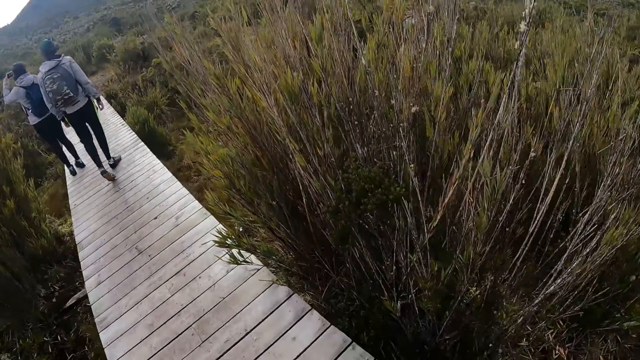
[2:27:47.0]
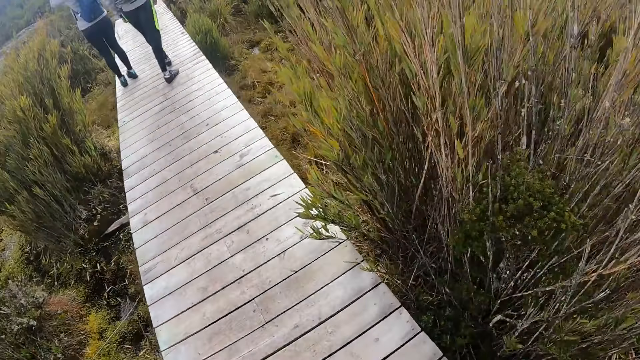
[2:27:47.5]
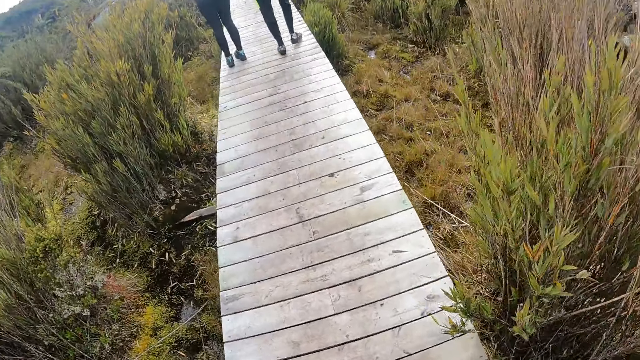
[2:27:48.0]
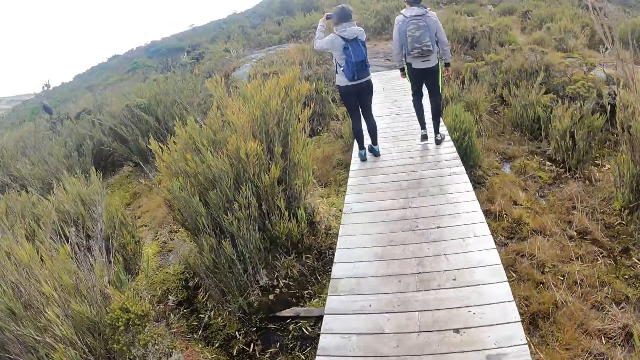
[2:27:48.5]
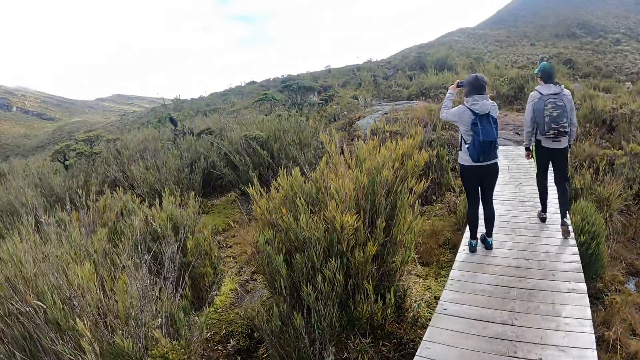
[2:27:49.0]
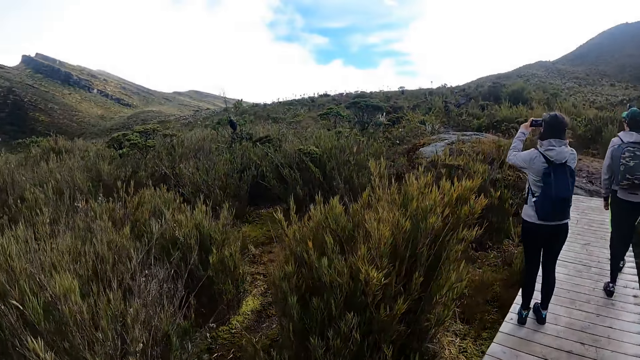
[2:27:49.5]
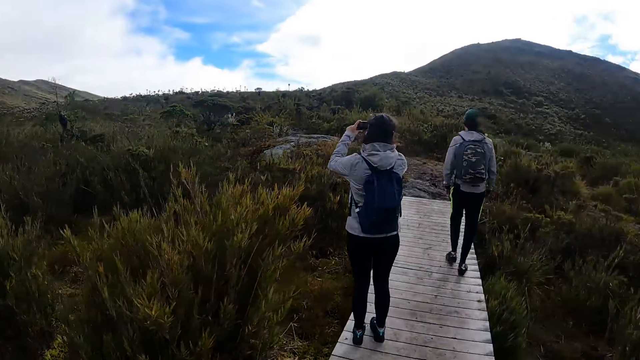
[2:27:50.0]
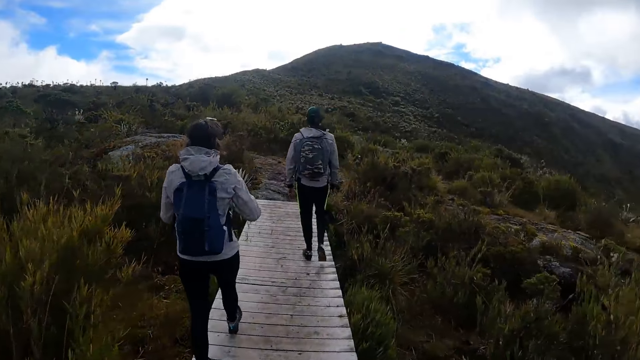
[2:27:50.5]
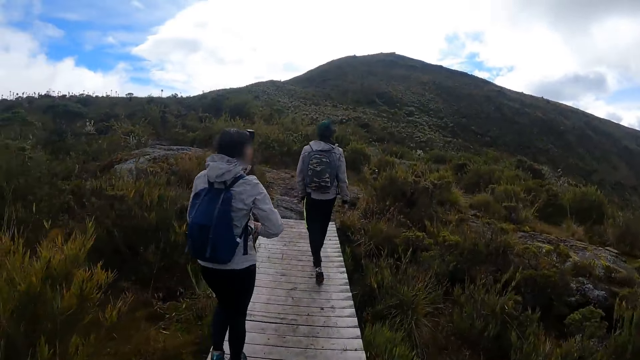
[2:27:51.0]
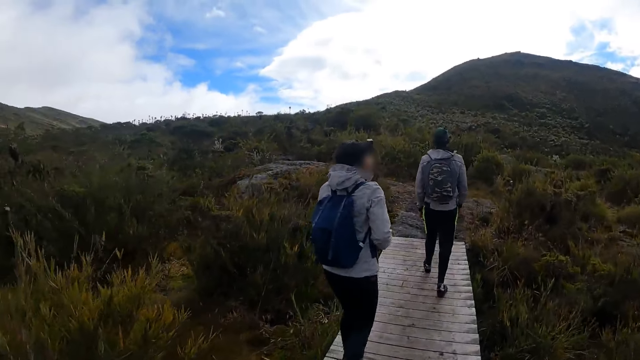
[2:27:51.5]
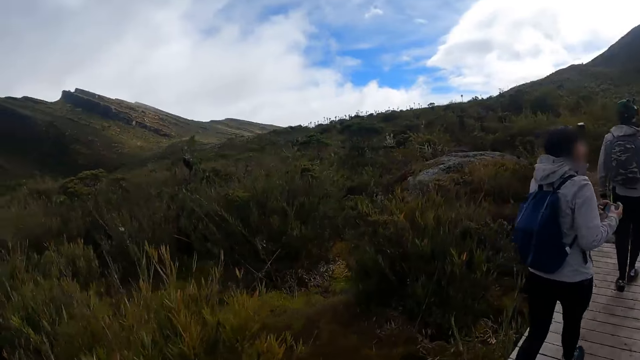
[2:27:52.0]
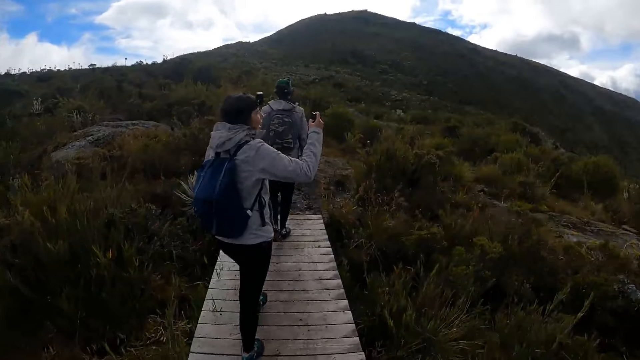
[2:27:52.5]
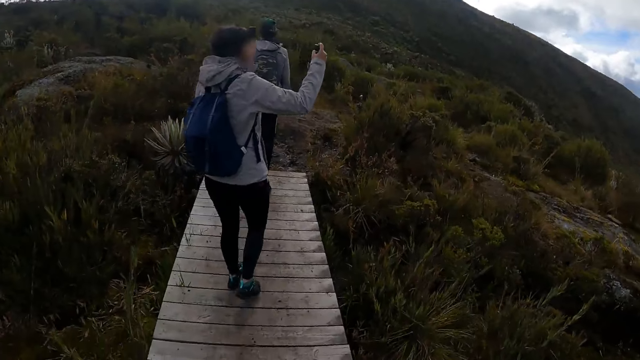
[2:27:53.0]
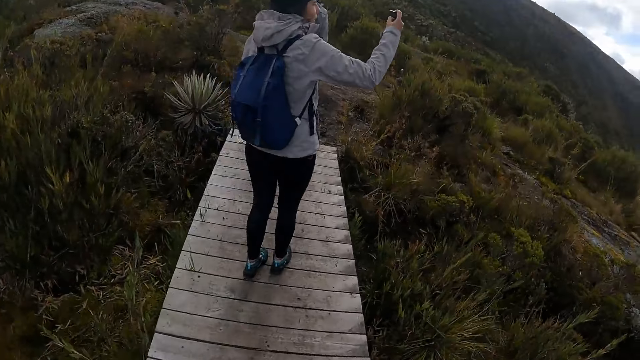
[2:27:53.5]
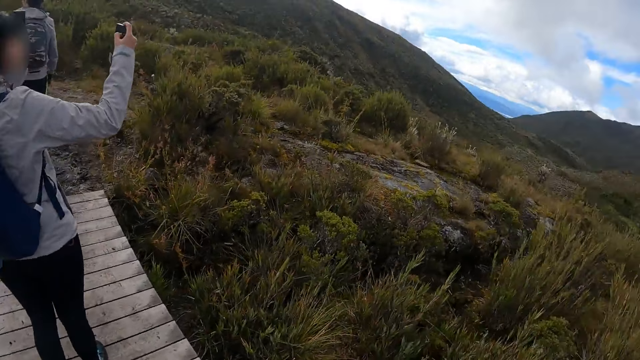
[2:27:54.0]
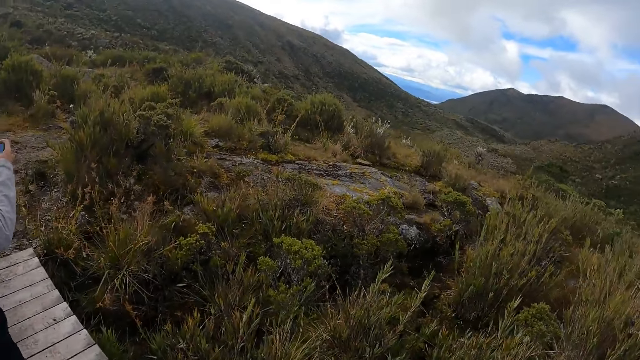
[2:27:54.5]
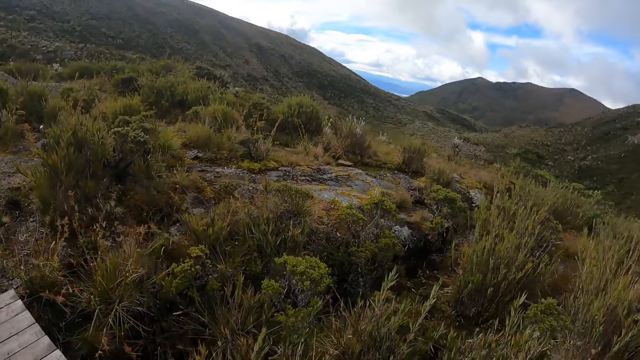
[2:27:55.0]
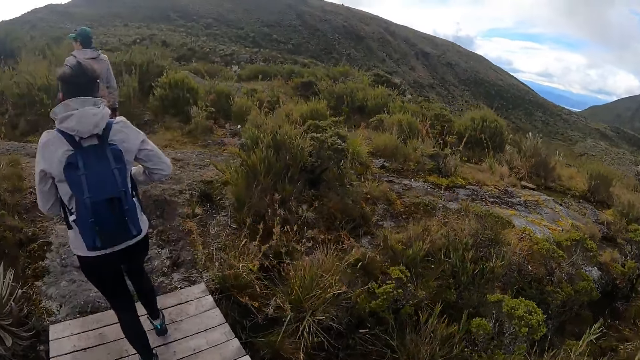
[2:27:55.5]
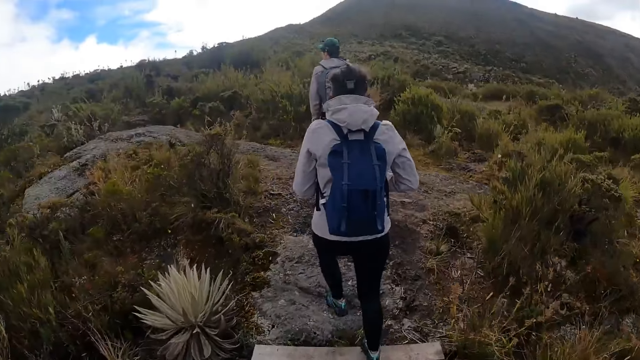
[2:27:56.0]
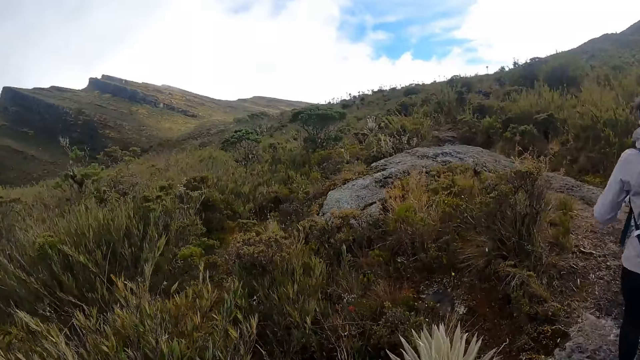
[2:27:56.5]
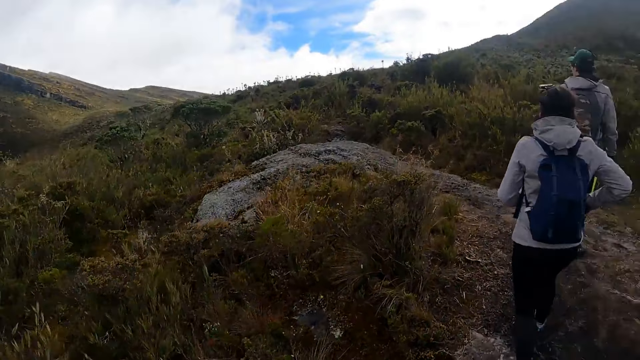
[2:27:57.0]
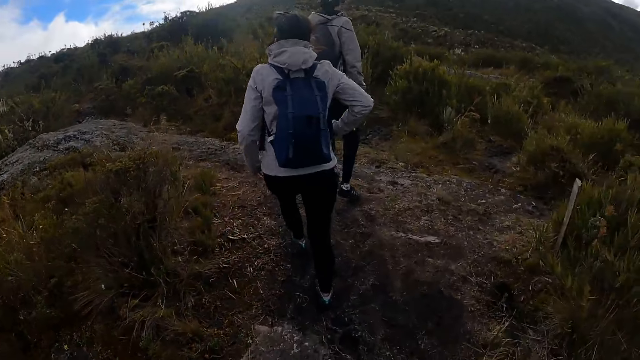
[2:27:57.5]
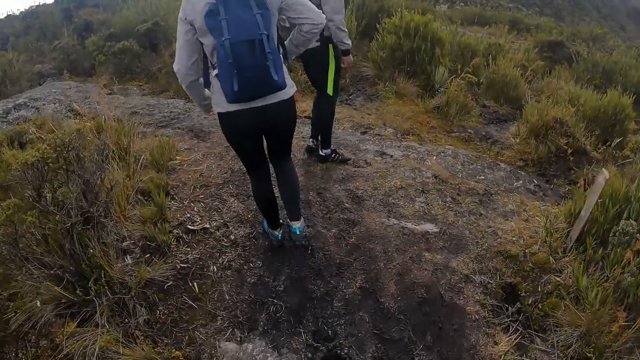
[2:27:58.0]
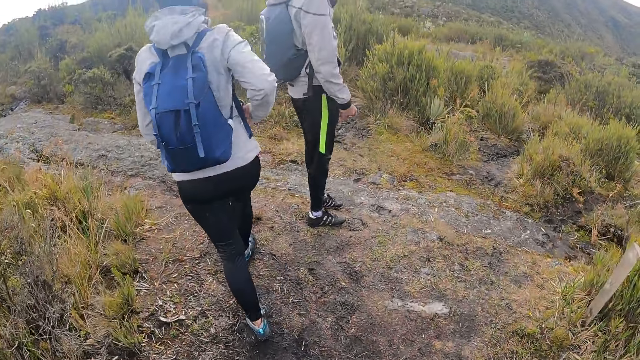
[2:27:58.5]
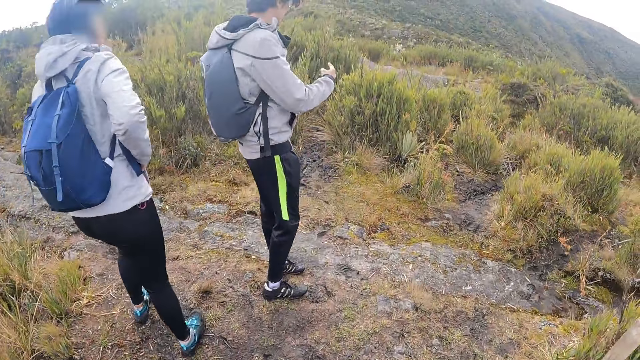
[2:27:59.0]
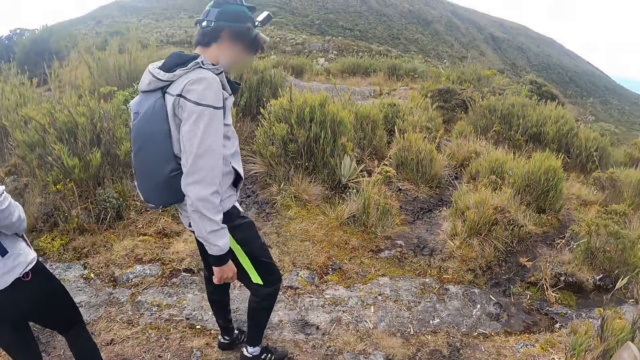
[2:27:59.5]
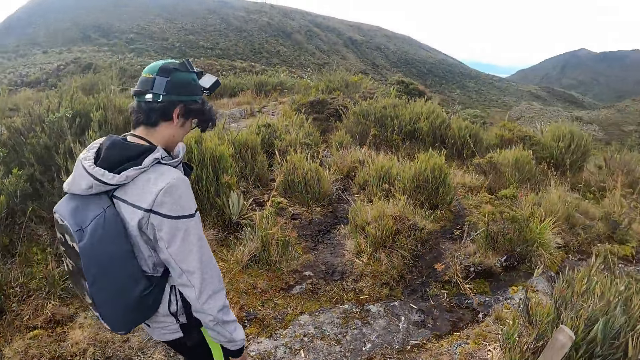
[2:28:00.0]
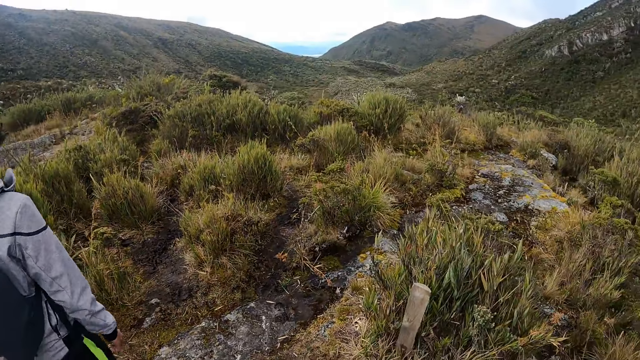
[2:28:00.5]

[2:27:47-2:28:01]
A woman lifts up her phone. The camera wearer looks around the field.

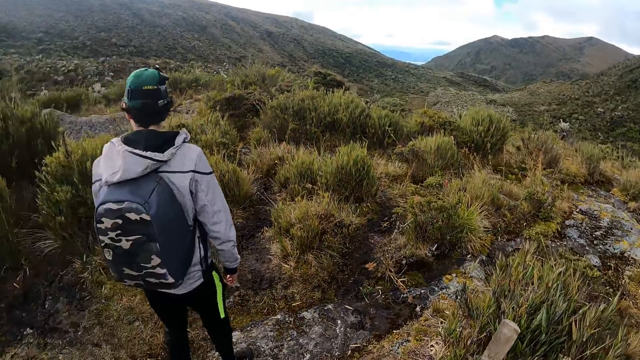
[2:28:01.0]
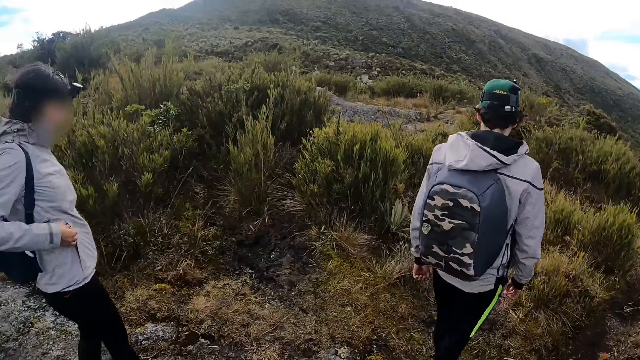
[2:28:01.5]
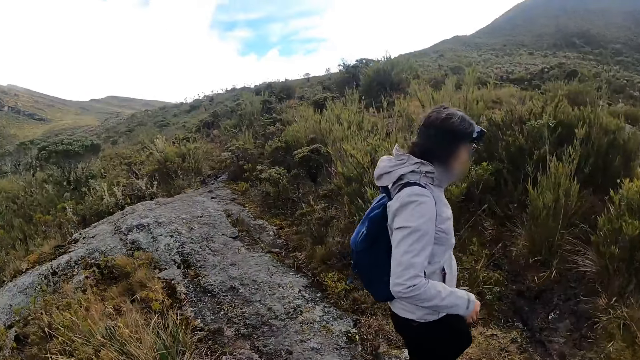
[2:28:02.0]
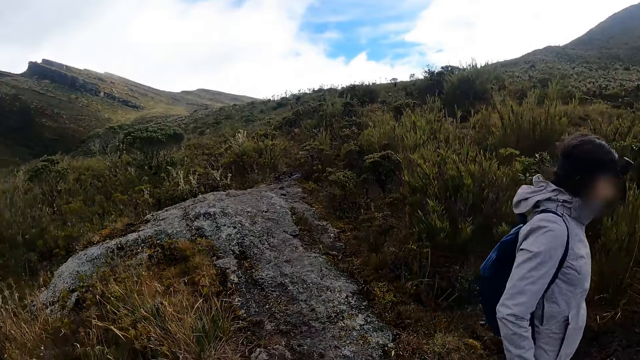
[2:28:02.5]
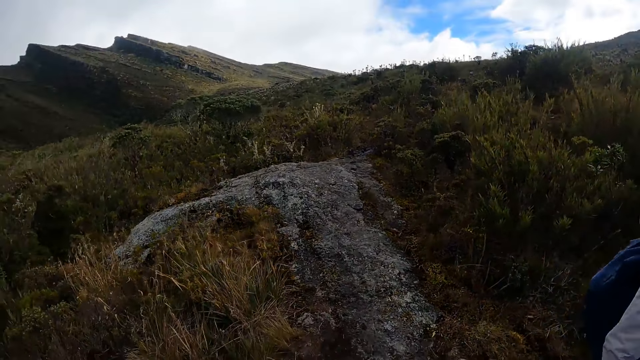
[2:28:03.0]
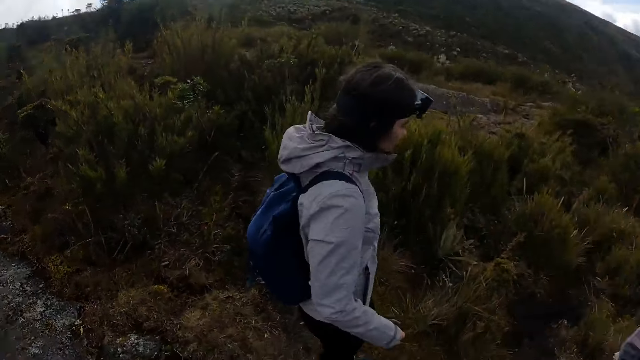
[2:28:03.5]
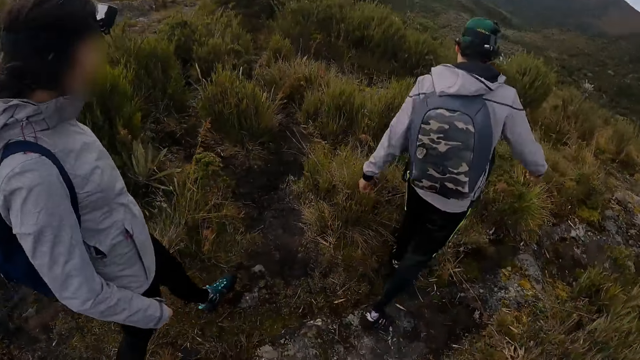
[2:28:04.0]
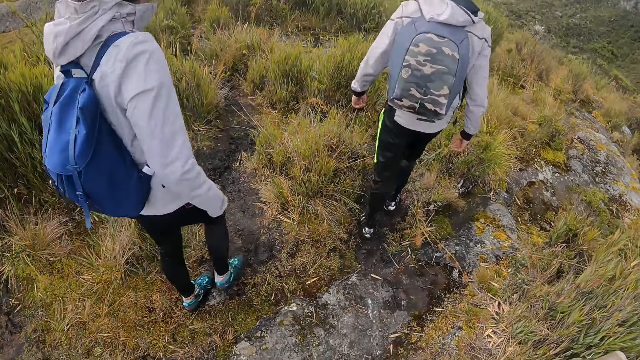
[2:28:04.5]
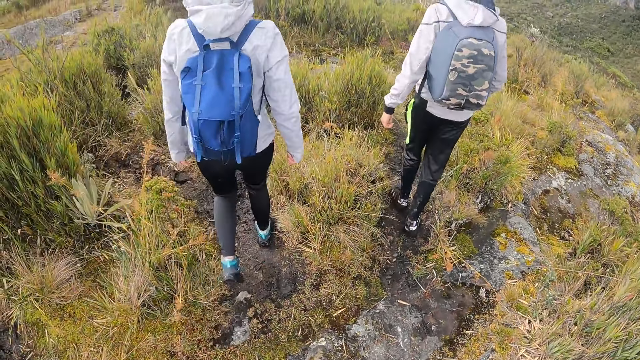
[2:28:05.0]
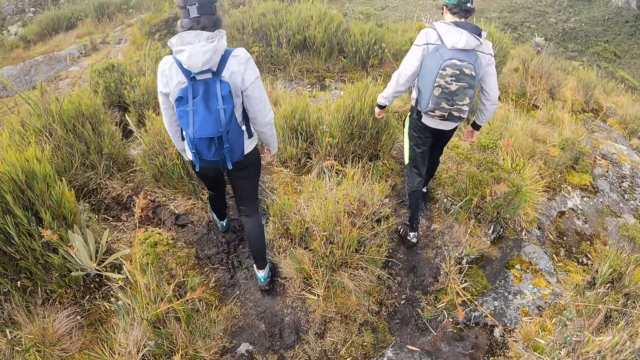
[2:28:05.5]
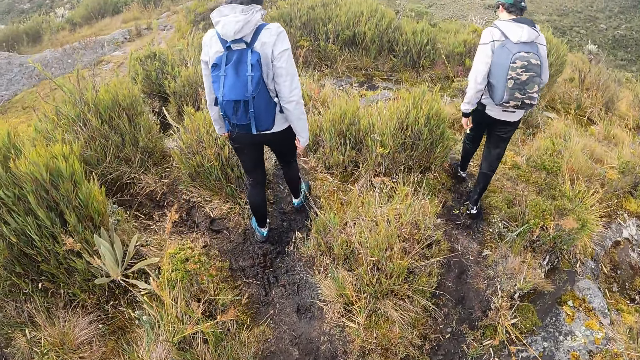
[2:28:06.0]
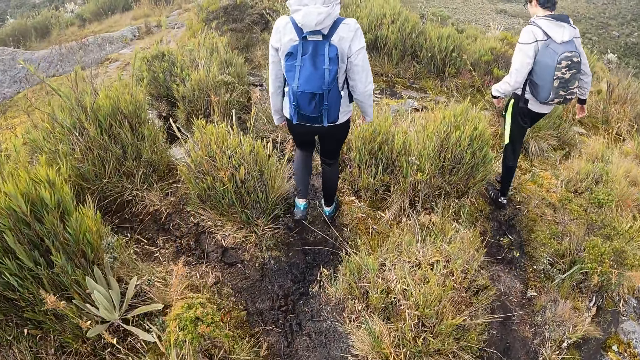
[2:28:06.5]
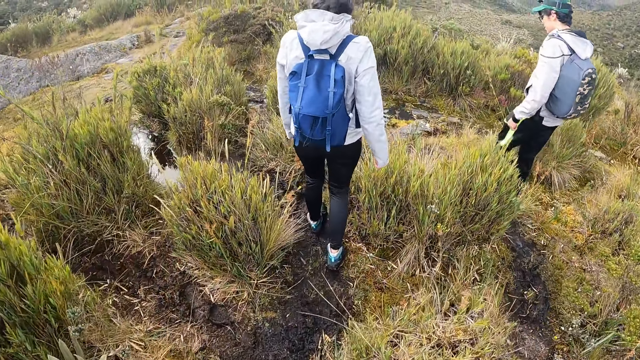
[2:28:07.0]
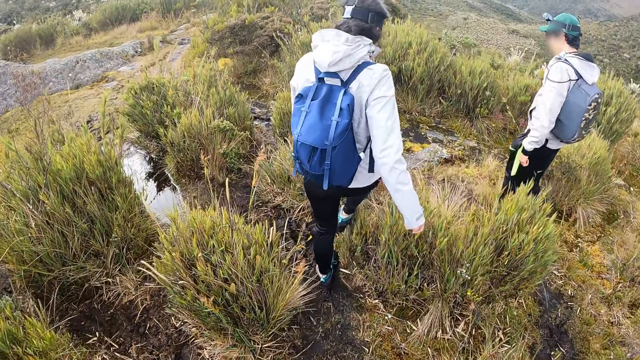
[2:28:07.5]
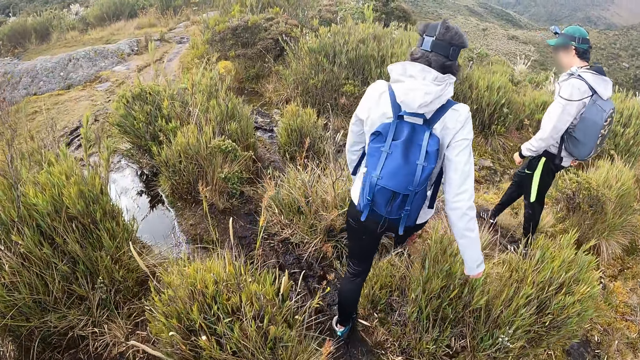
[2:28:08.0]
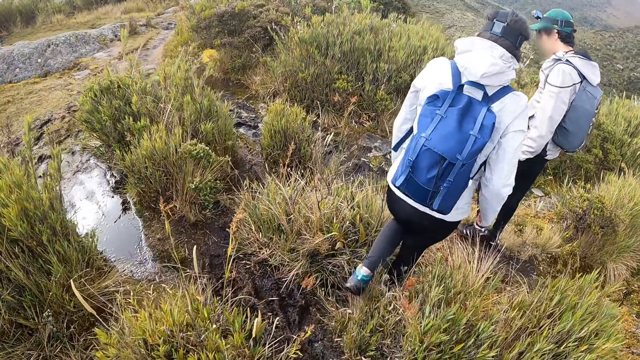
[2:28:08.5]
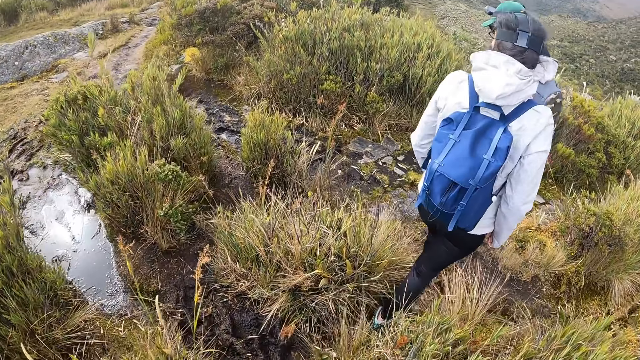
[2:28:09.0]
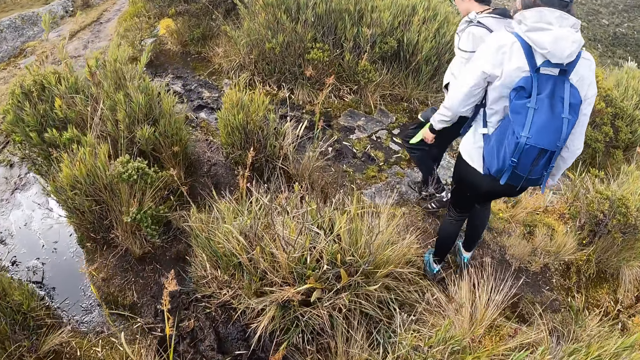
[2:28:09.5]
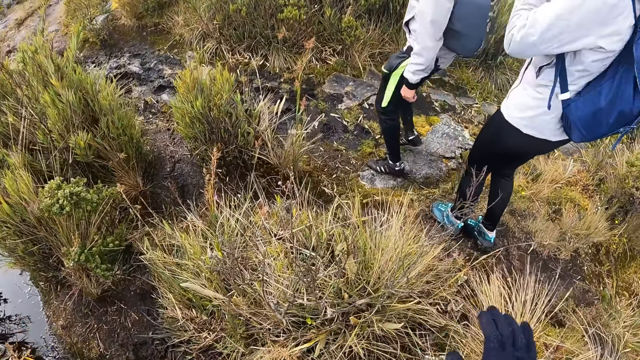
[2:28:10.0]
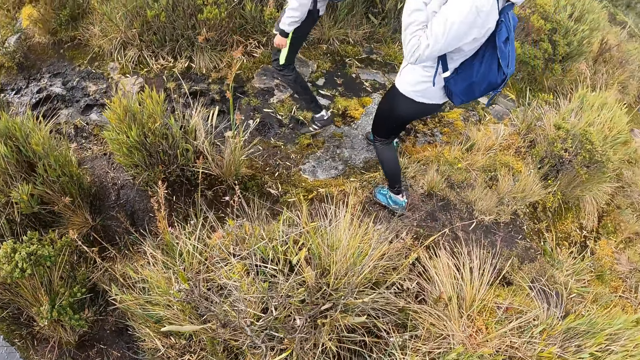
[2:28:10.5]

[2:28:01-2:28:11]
The camera wearer walks in a muddy surface.
